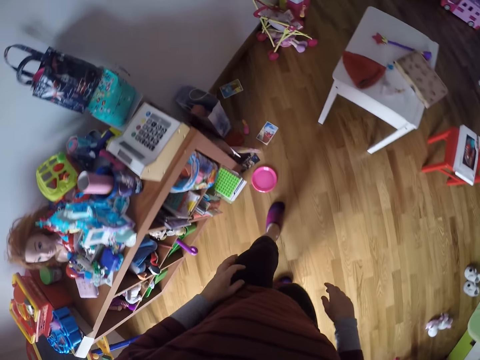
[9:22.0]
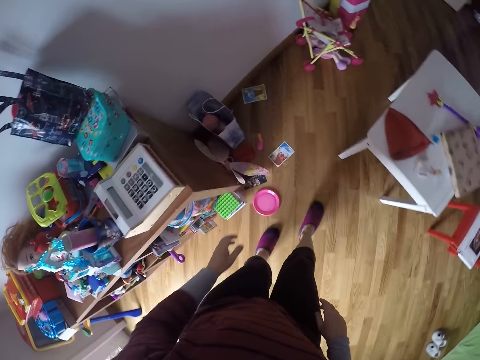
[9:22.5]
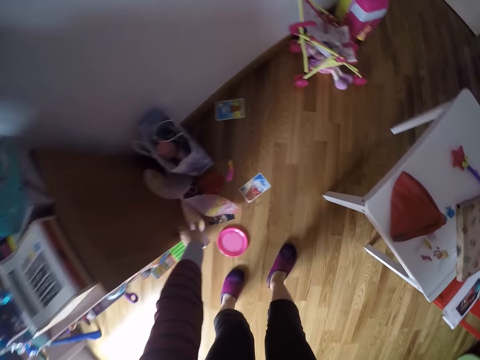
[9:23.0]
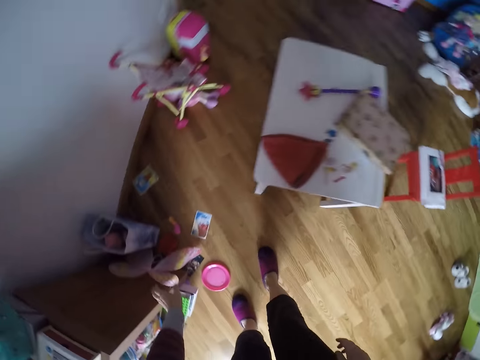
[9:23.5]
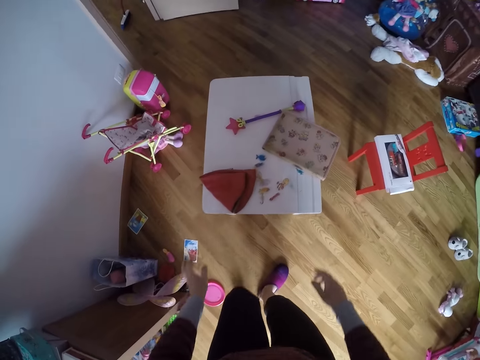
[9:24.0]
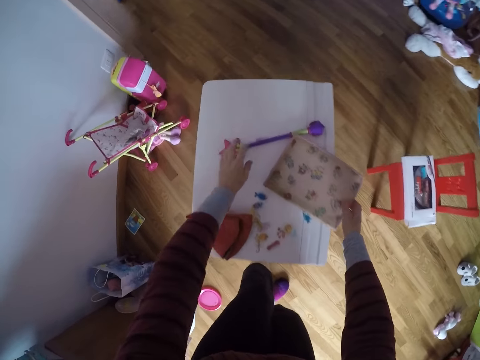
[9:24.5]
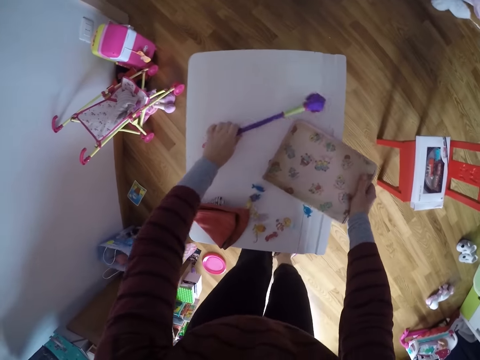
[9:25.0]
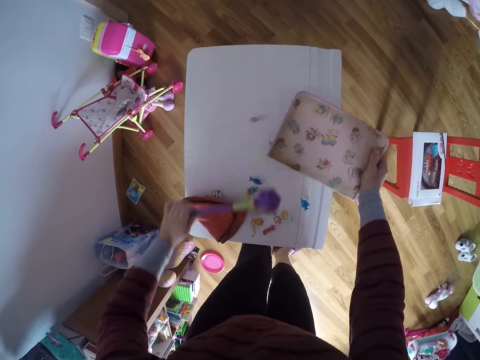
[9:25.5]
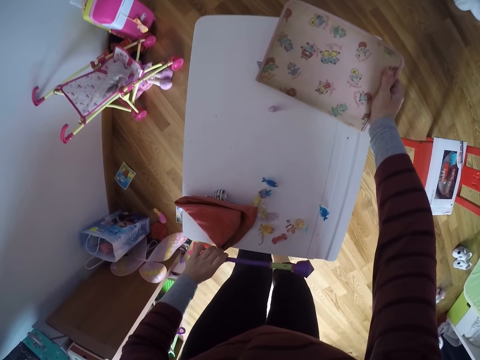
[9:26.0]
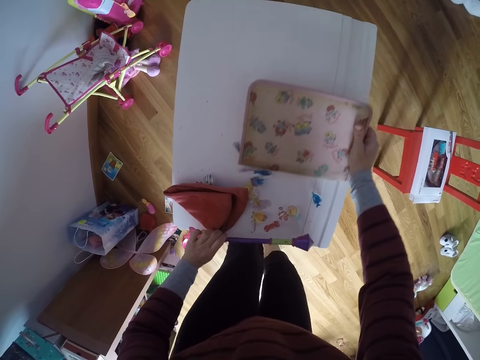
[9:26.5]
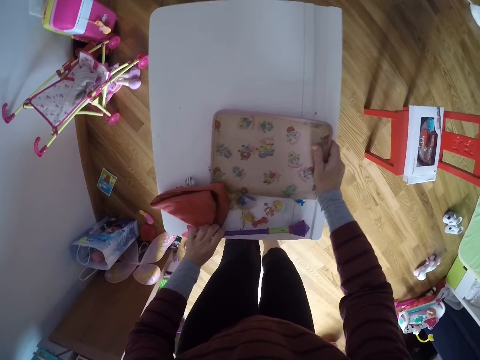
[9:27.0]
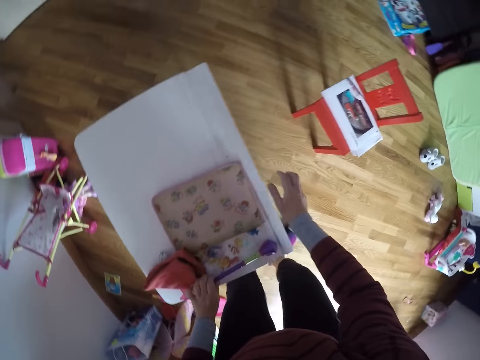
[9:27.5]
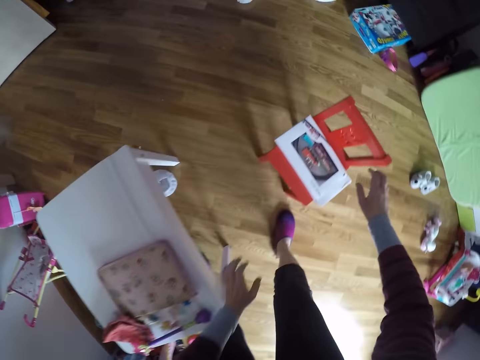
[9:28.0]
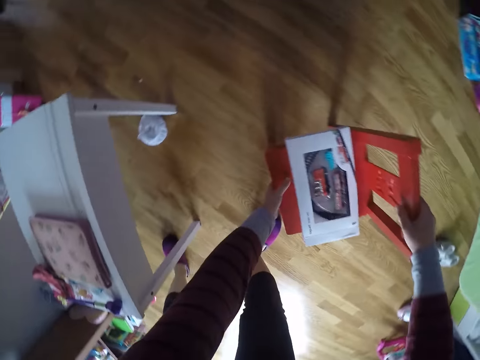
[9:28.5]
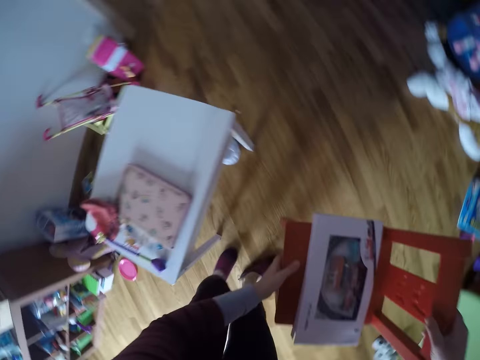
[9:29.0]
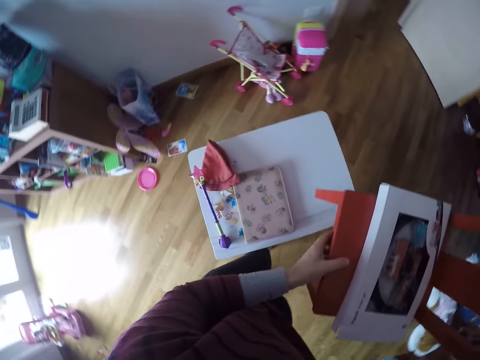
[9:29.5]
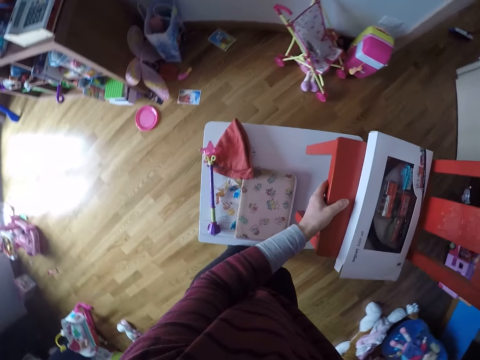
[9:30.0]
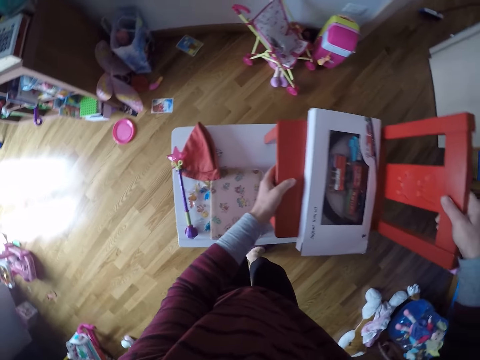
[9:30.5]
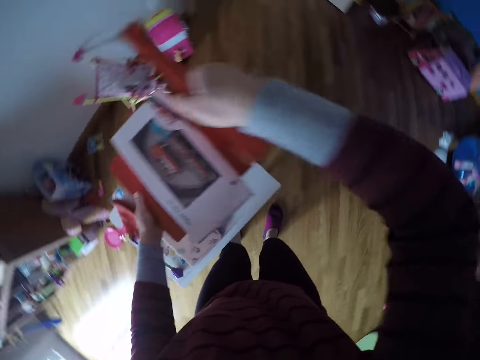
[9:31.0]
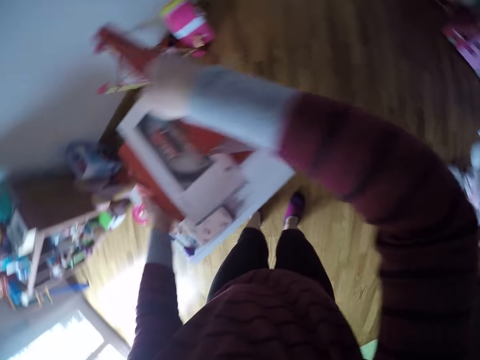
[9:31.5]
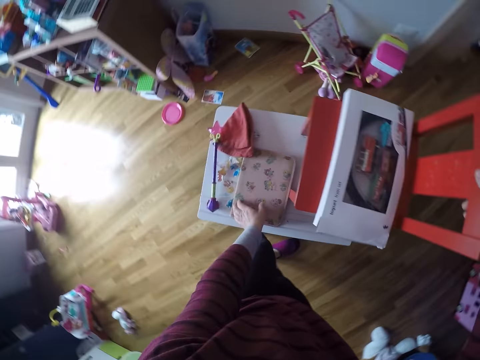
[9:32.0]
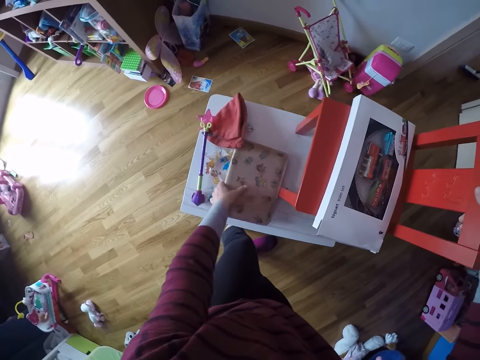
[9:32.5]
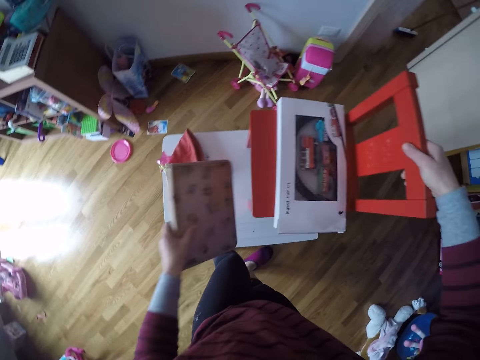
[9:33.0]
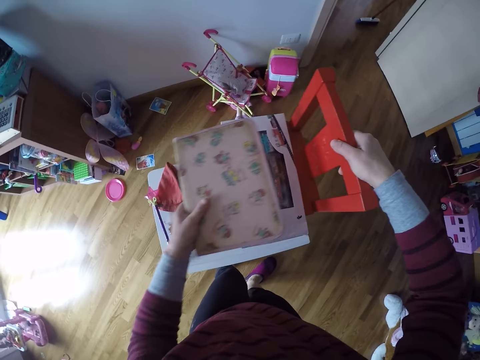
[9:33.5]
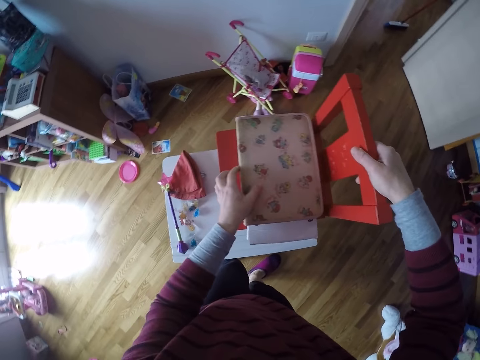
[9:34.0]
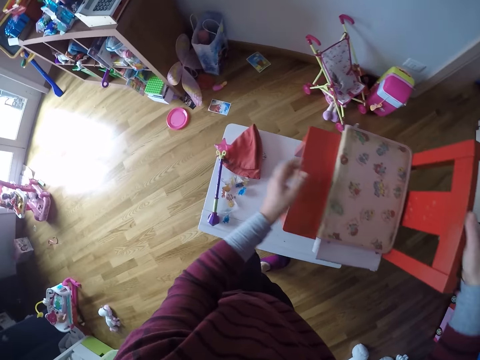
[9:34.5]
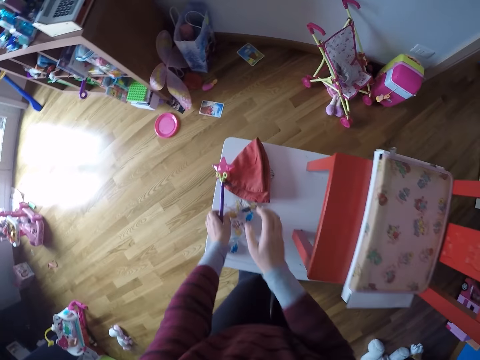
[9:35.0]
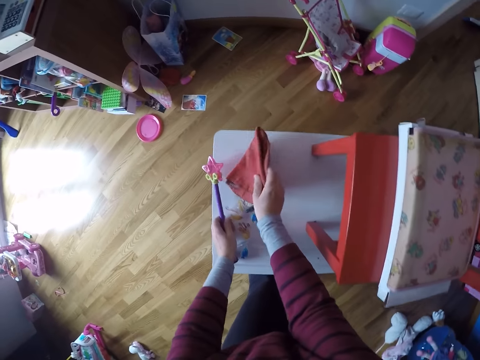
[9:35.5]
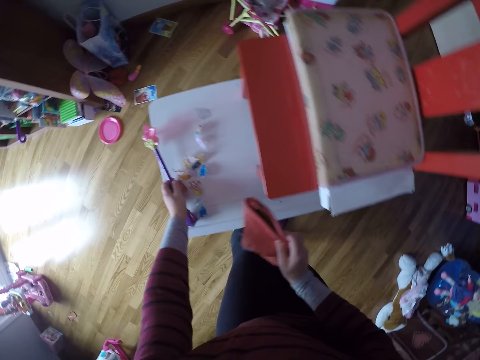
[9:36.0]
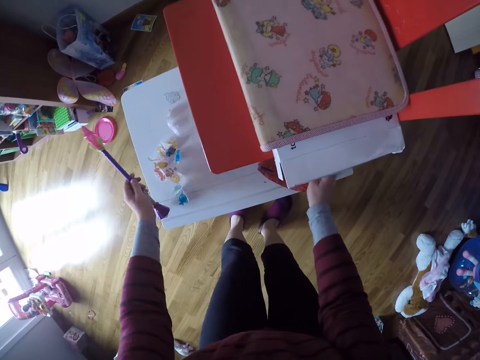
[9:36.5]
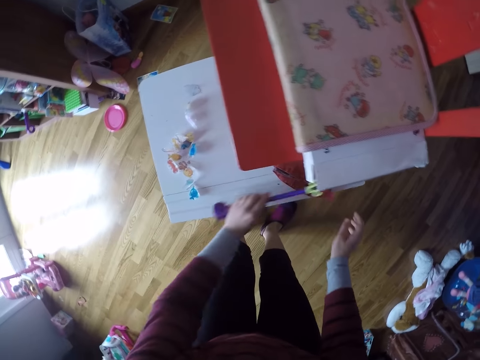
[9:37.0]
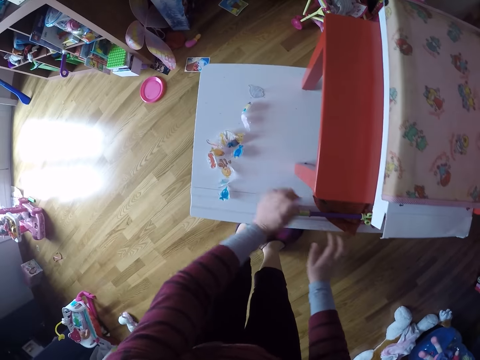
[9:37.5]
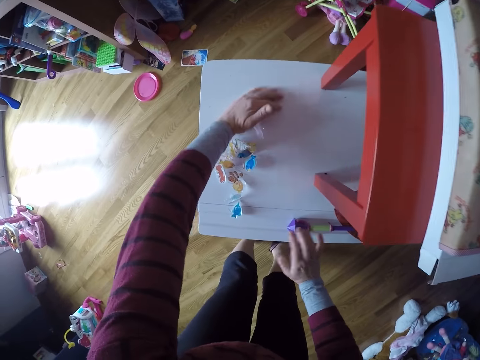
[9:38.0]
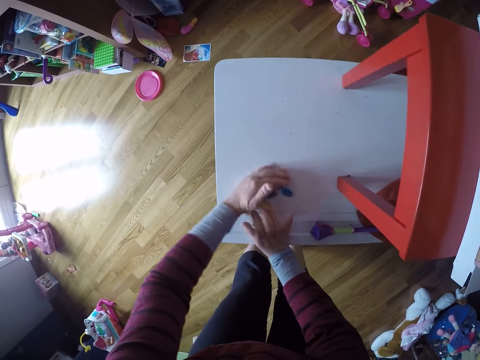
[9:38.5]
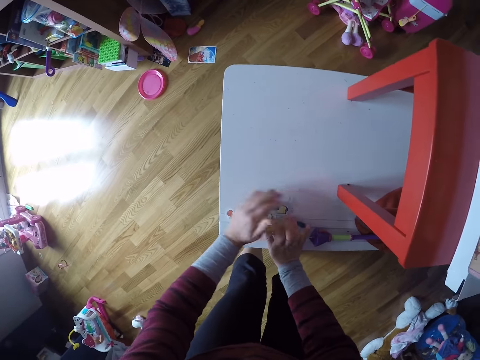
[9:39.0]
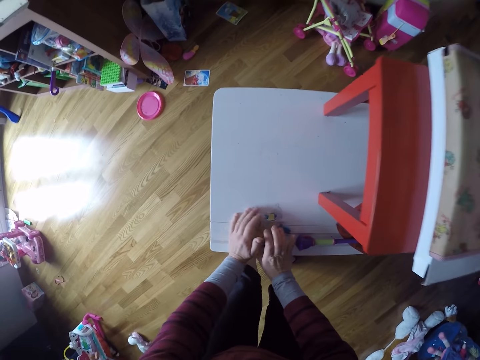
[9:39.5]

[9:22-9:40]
The camera wearer walks towards a table. She stretches her hand. She walks around. She picks up a book and a pencil from the top of the table with both hands. She rearranges the book and the pencil on the table with both hands. She puts something on the table. She moves around. She picks up a chair from the floor with both hands. She walks around. She puts the chair on the top of the table with both hands. She turns around. She picks the book on the table. She moves the book from the top of the table to the top of the chair with her left hand. She rearranges a hat, the pencil and a bunch of mini toys on the top of the table with both hands. She picks something on the table. She picks the hat on the table. She puts the hat on the table. She puts something on the table. She collects something on the table.

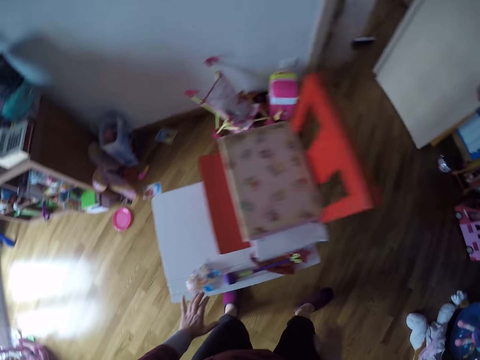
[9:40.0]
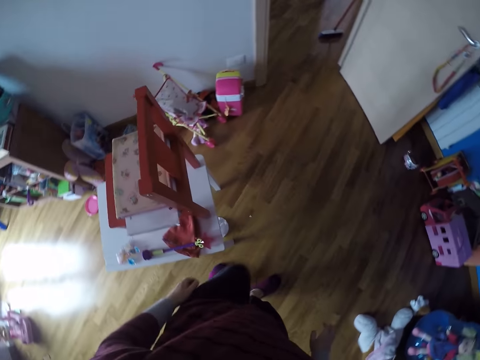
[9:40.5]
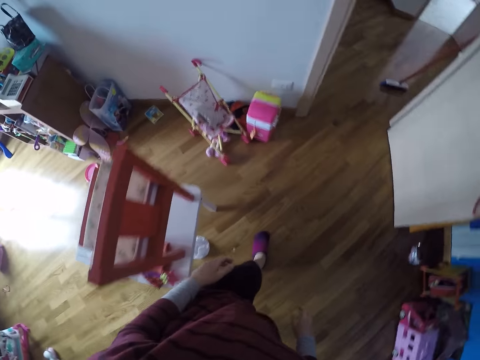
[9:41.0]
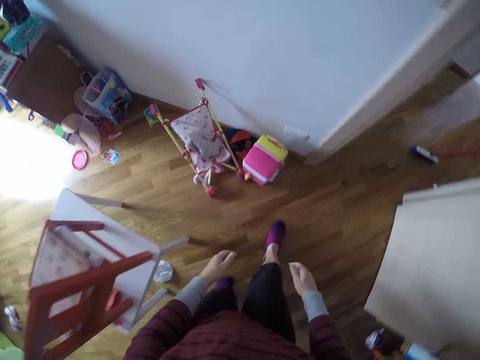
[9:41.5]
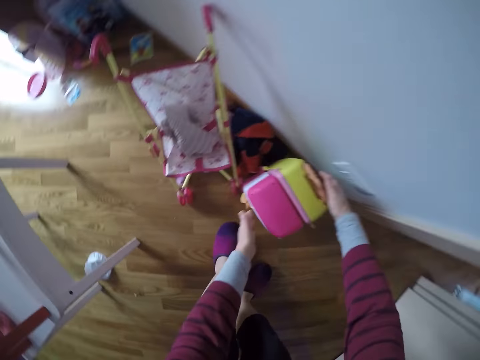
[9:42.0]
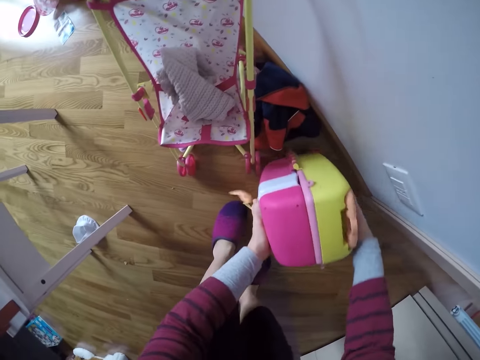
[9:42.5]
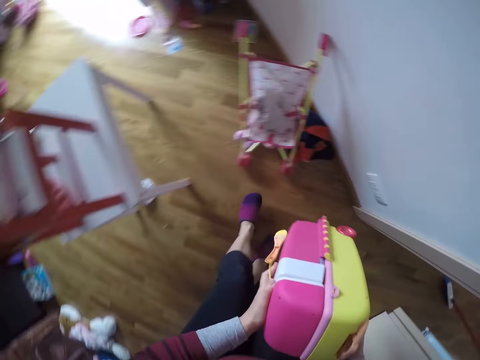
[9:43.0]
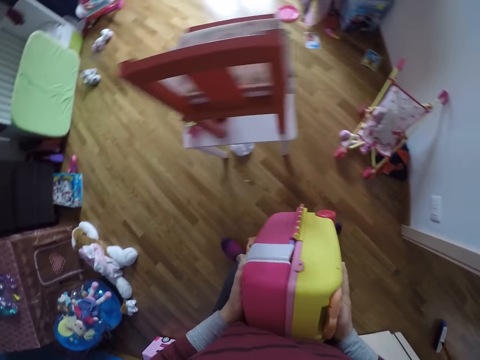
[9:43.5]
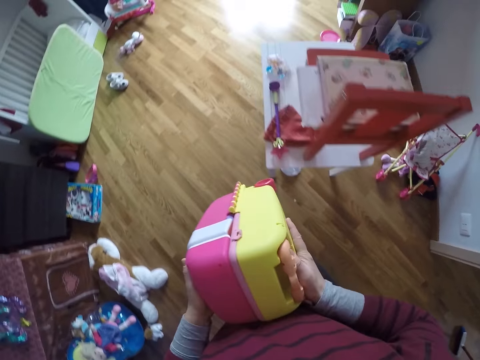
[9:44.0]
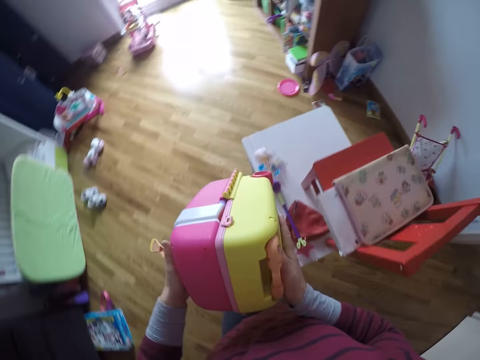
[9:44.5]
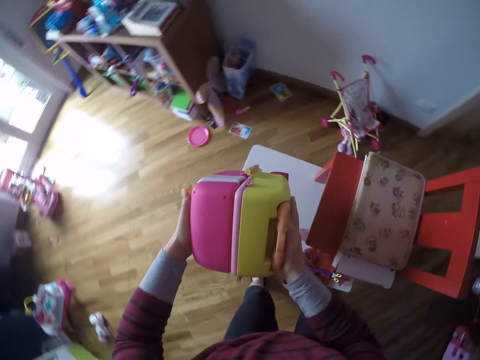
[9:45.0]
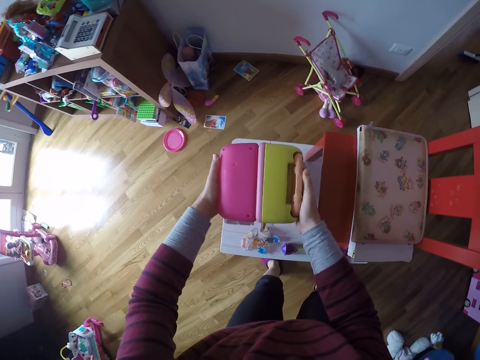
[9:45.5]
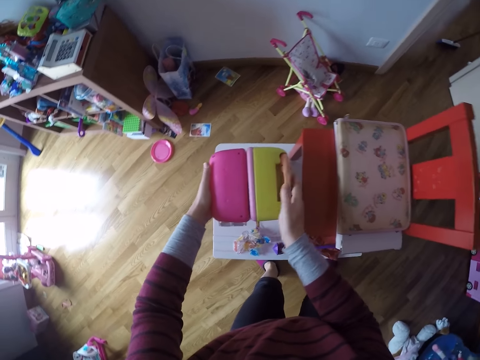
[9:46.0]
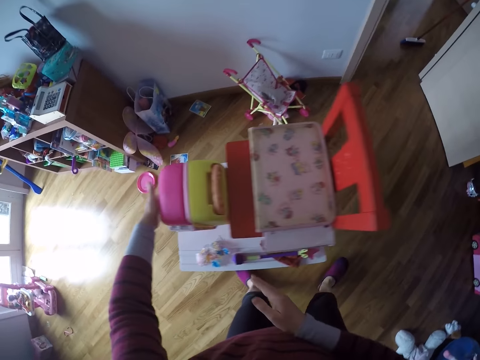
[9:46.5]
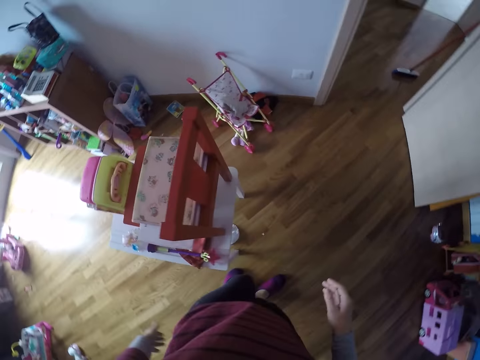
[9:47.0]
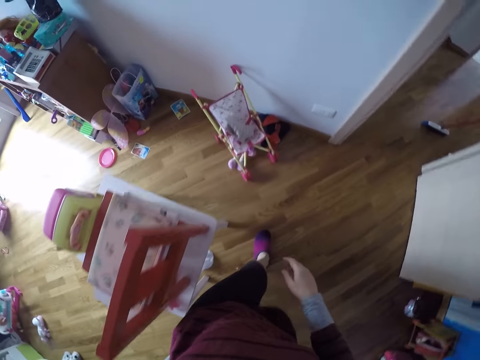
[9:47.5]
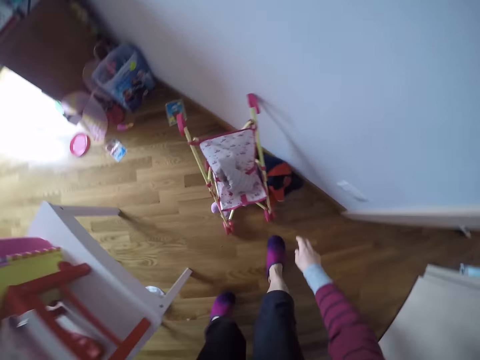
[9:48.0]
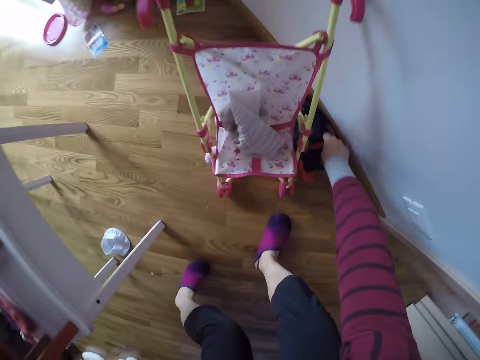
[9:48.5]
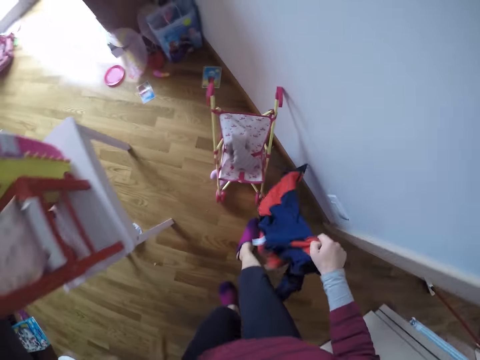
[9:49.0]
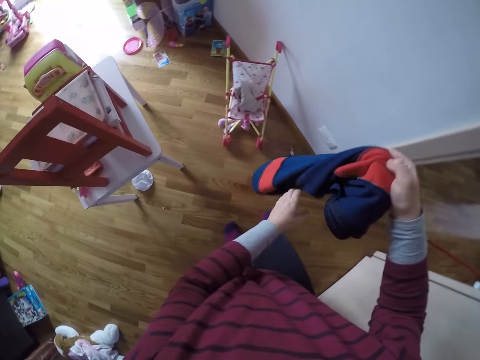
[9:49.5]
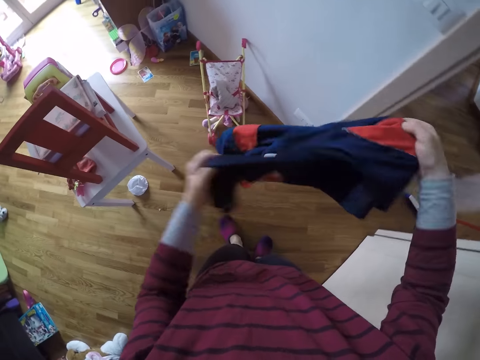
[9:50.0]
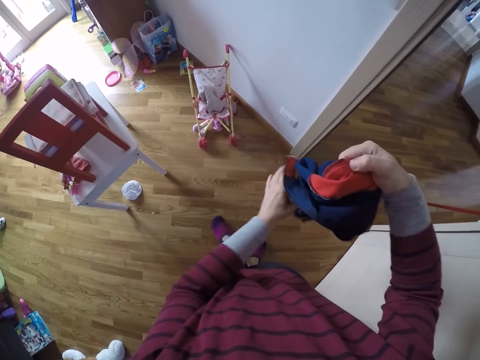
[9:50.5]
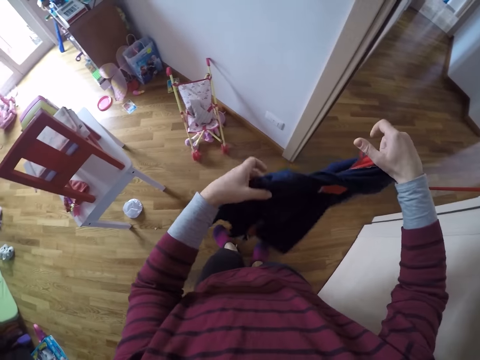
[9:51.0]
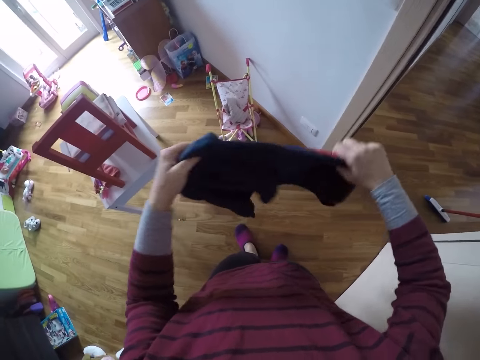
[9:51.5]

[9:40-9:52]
The camera wearer walks around. She picks up a doll luggage case from the floor with both hands. She walks around. She puts the doll luggage case on the table with both hands. She walks around. She picks up a jacket from the floor with her right hand. She turns the jacket.
